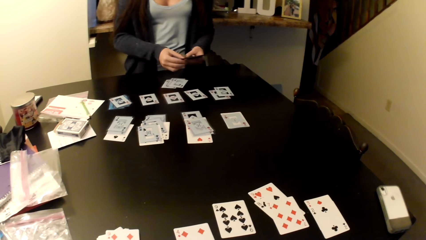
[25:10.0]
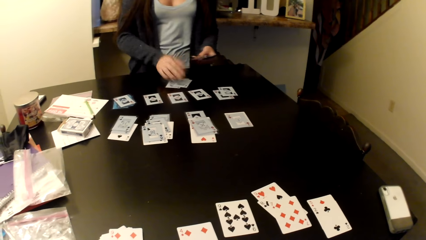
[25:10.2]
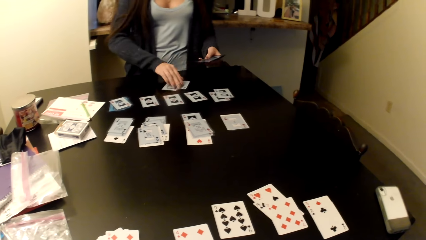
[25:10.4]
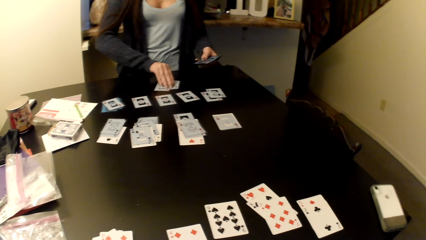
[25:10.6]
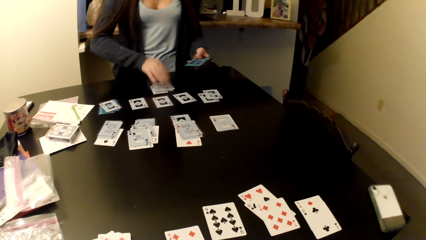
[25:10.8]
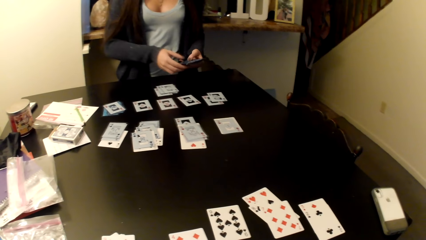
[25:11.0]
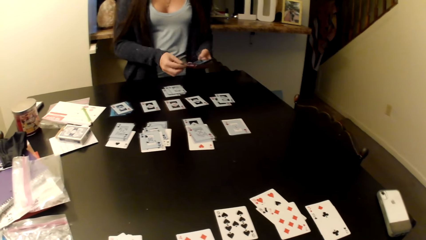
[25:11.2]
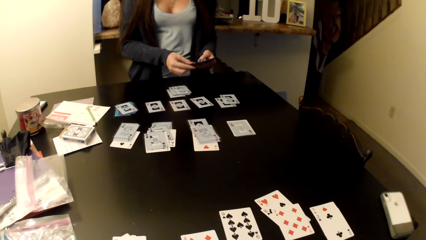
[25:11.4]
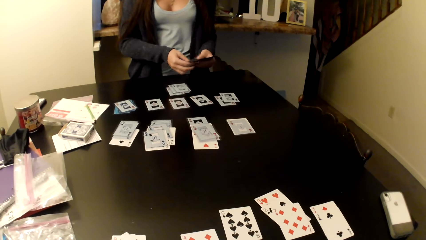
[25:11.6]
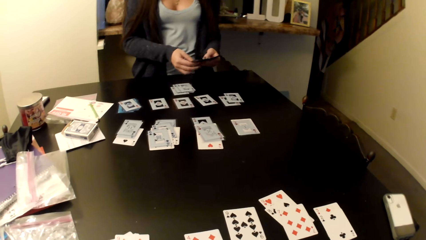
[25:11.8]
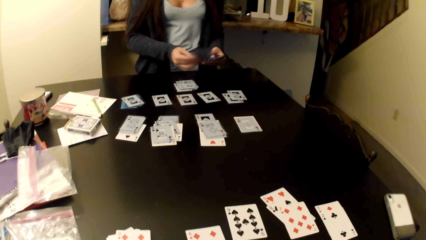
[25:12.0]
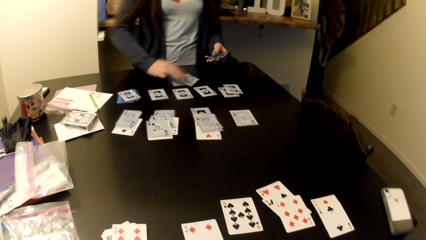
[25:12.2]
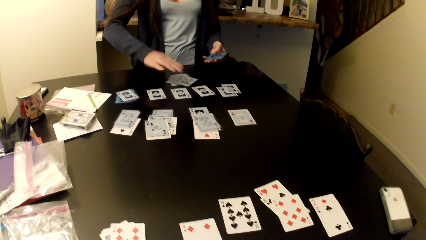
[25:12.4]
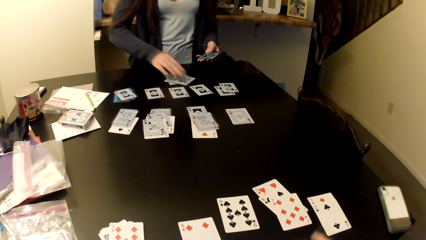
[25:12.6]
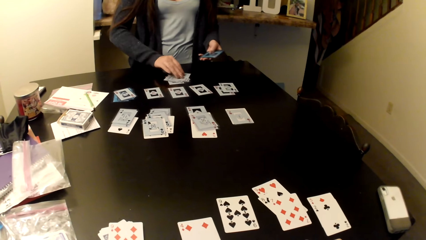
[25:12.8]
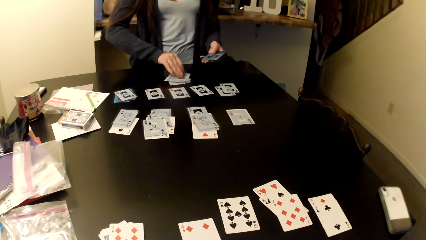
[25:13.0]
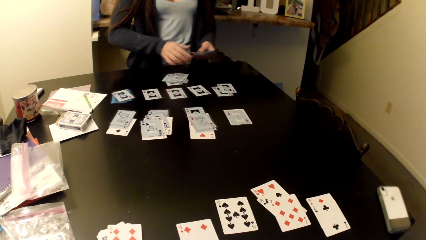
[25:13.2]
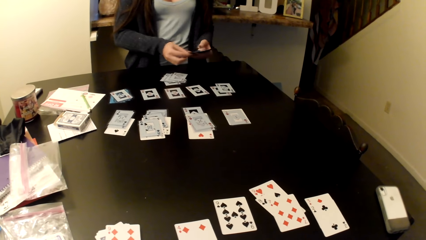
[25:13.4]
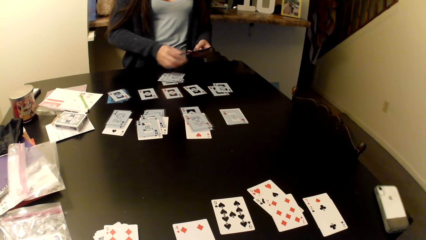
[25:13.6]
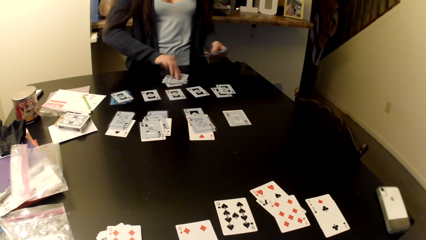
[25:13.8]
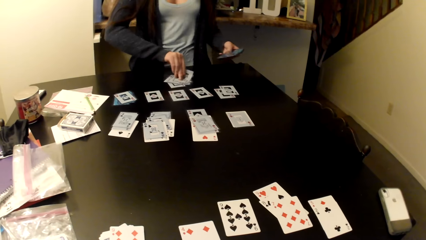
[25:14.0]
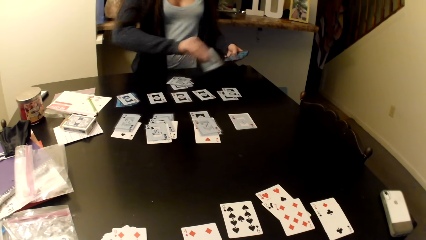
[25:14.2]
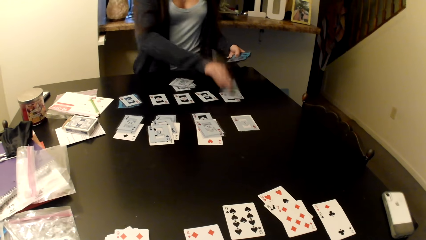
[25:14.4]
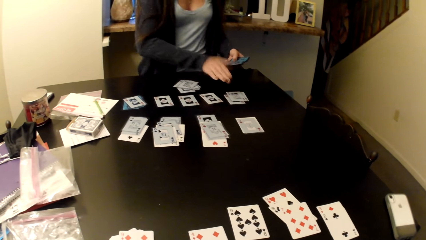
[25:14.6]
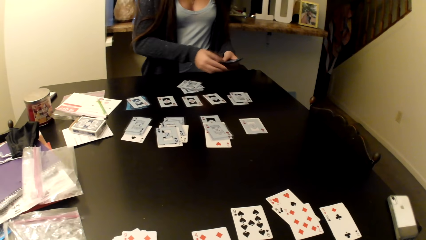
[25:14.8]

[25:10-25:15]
A woman arranges cards on the table.

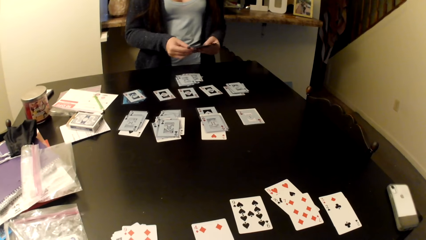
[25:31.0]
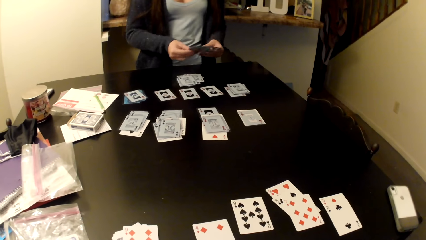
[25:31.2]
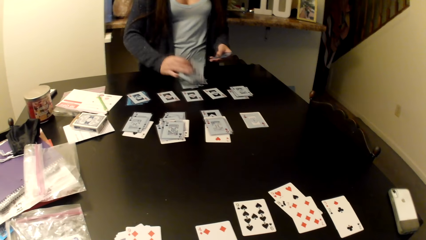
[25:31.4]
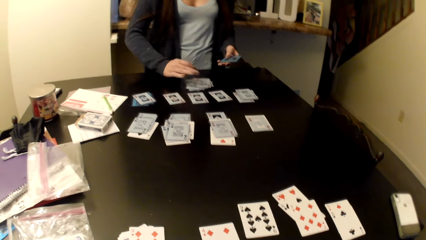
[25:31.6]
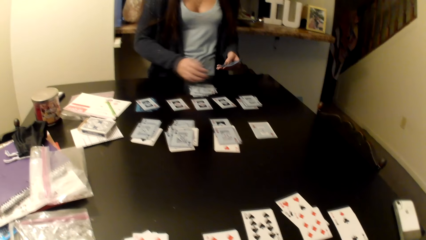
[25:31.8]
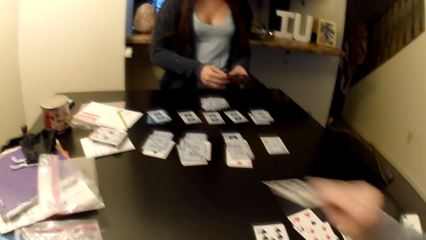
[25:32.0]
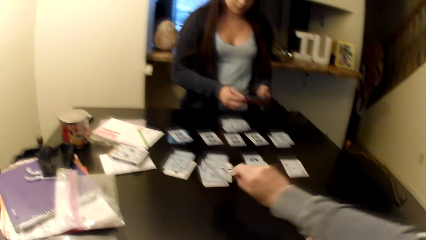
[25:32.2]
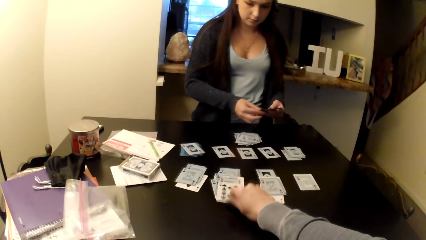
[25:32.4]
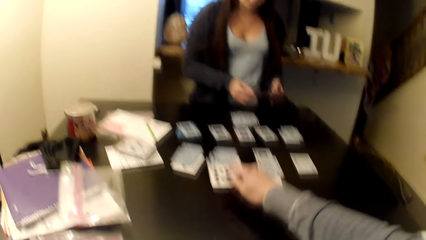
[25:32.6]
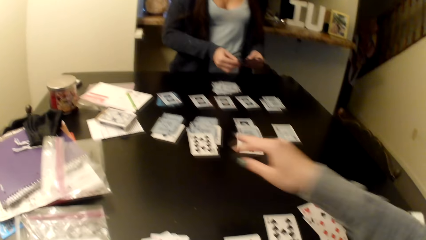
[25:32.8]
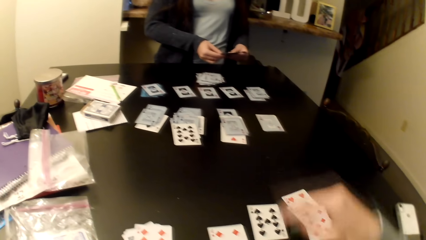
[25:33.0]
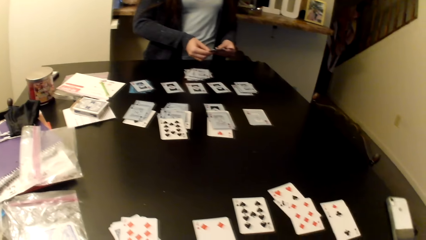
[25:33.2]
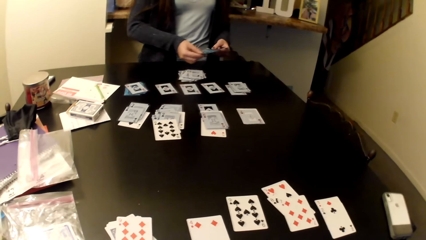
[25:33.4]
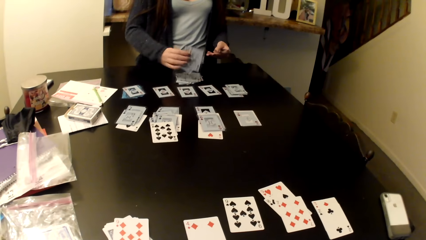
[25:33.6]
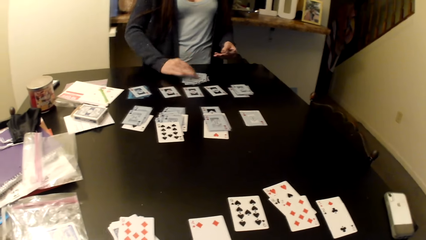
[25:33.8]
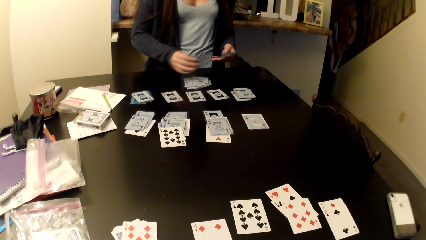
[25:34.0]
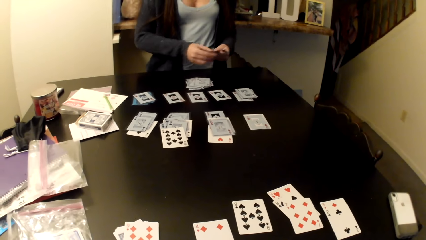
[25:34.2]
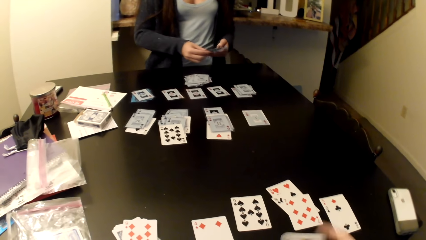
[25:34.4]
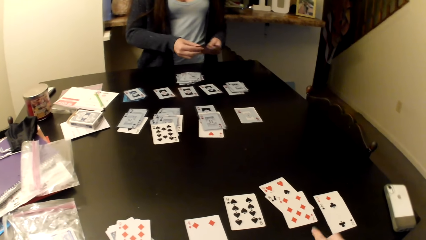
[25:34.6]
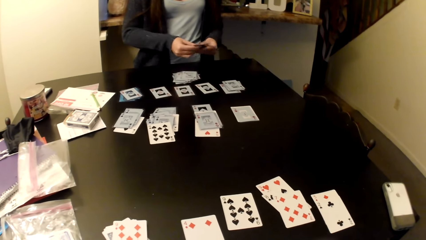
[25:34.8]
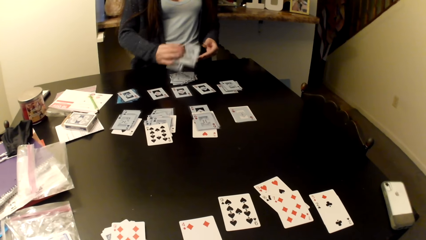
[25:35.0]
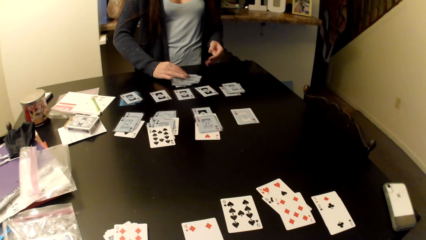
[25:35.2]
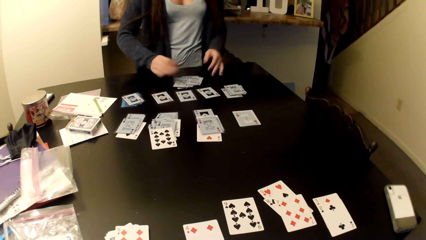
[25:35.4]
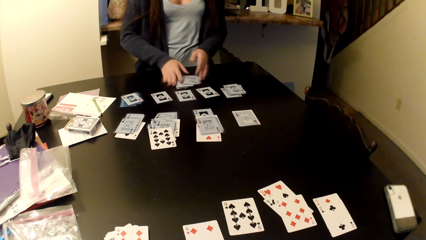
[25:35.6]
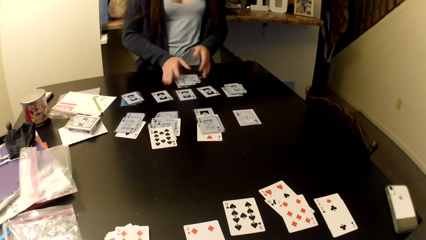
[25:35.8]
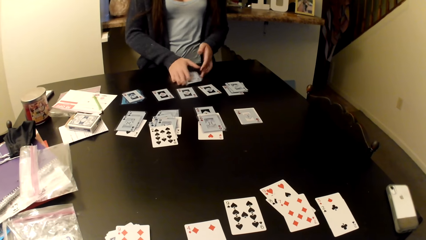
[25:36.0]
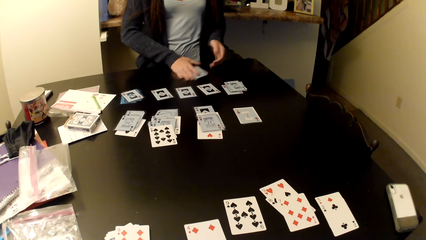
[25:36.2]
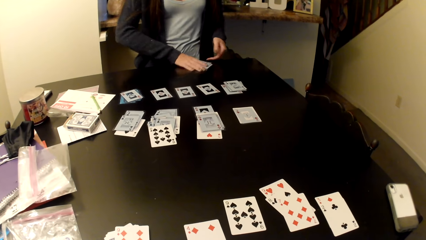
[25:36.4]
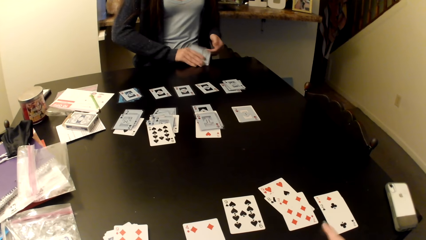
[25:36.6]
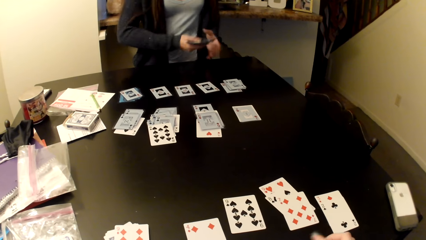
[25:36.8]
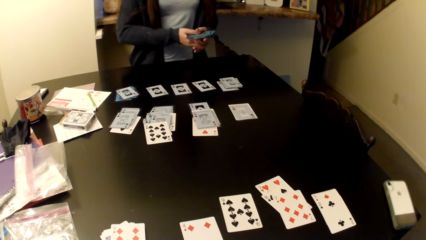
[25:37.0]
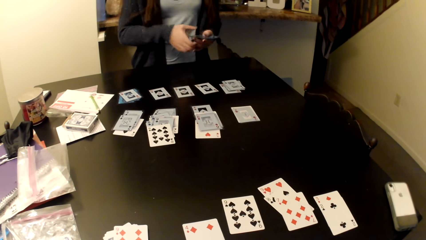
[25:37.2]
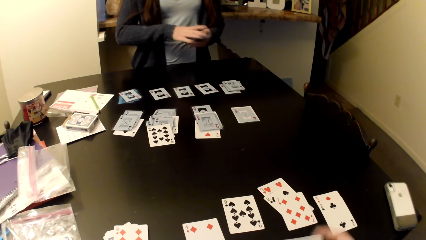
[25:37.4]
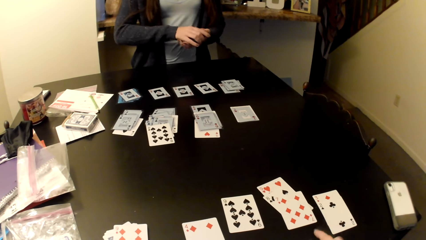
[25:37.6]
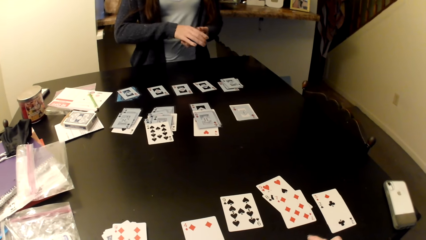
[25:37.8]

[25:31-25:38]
The camera wearer arranges cards on the table.

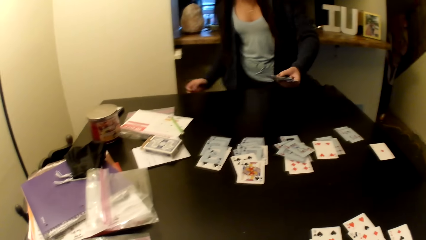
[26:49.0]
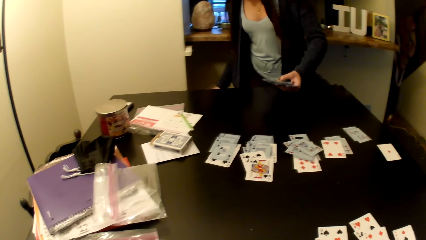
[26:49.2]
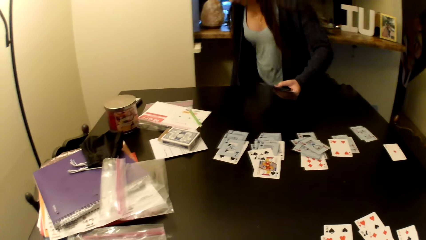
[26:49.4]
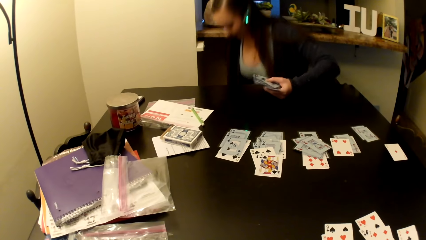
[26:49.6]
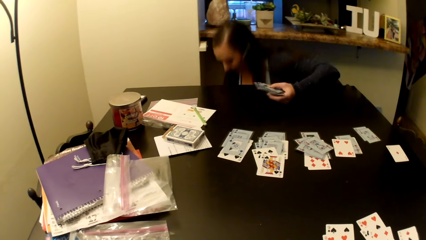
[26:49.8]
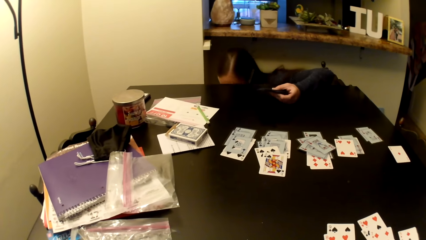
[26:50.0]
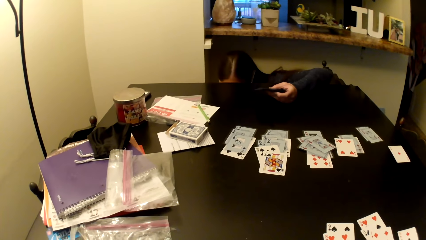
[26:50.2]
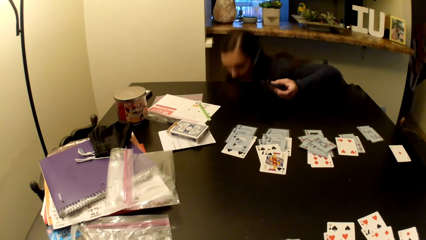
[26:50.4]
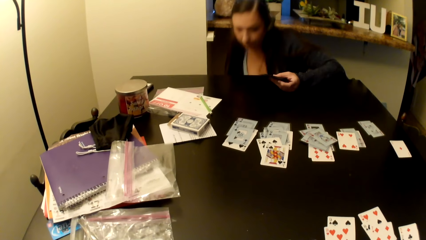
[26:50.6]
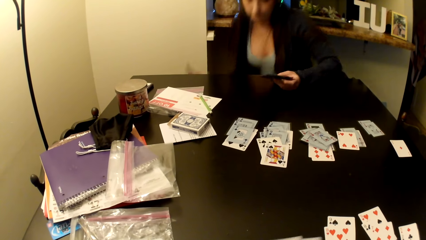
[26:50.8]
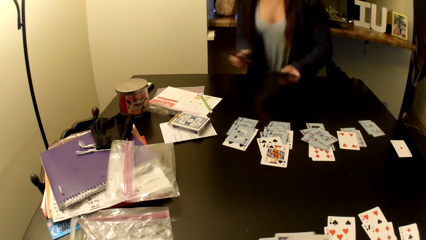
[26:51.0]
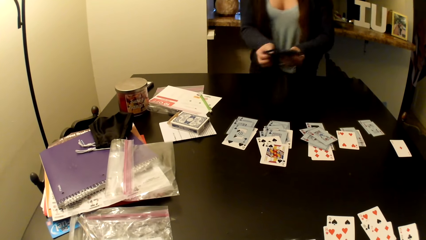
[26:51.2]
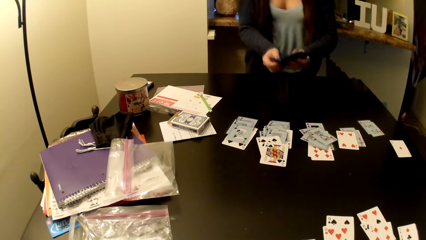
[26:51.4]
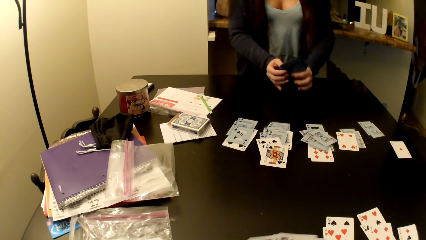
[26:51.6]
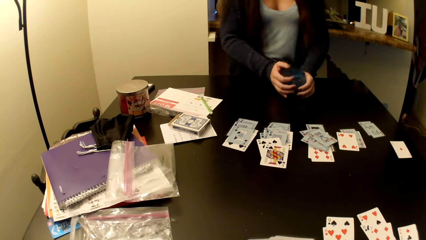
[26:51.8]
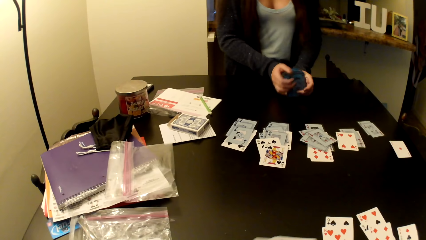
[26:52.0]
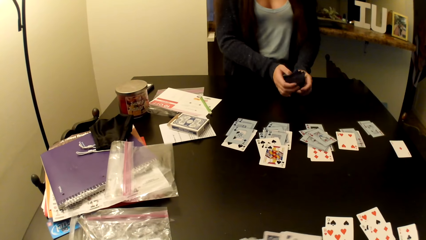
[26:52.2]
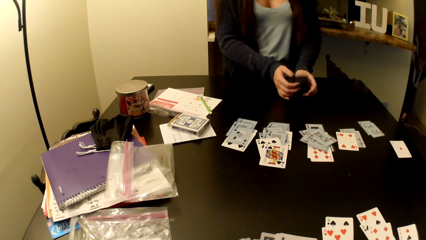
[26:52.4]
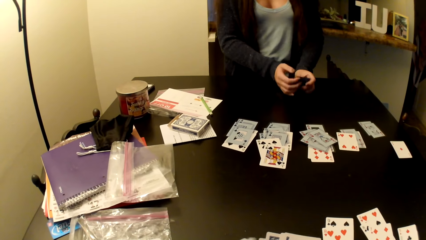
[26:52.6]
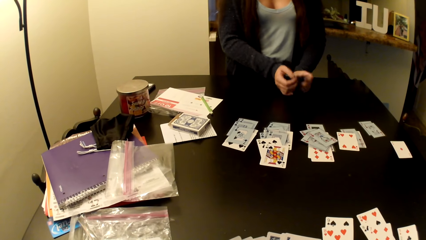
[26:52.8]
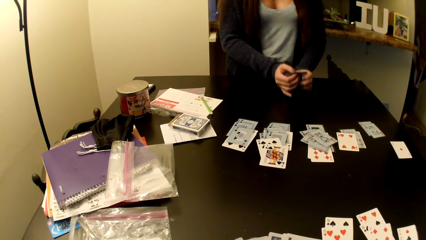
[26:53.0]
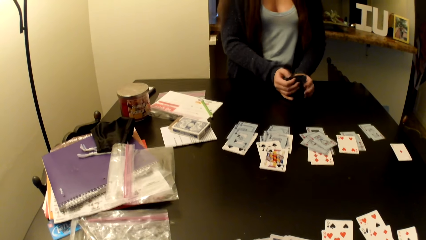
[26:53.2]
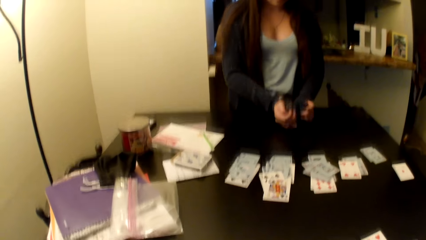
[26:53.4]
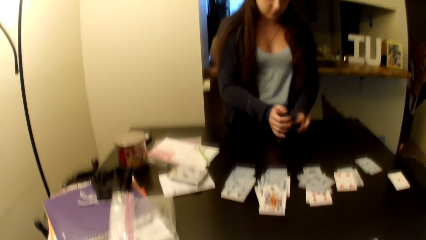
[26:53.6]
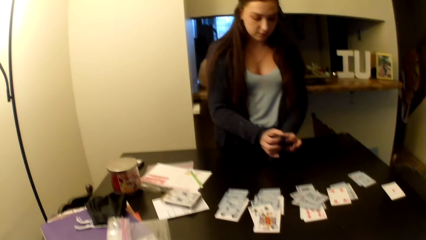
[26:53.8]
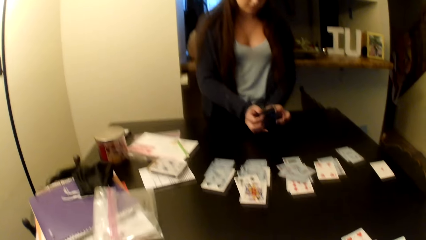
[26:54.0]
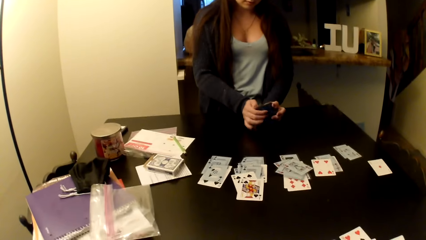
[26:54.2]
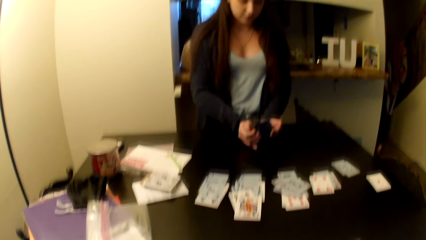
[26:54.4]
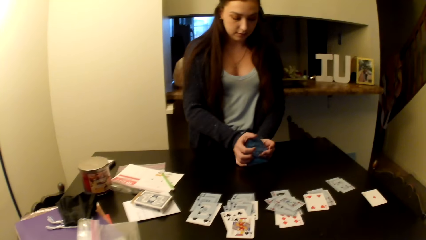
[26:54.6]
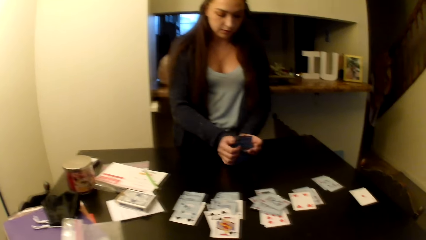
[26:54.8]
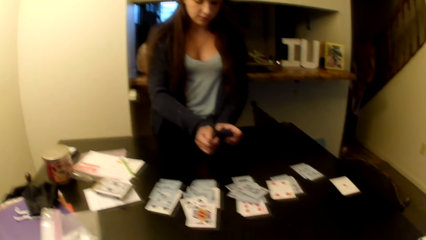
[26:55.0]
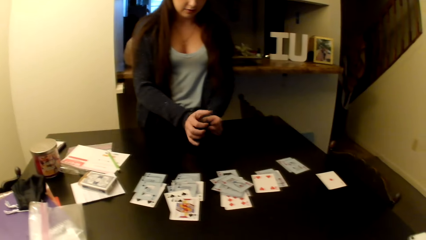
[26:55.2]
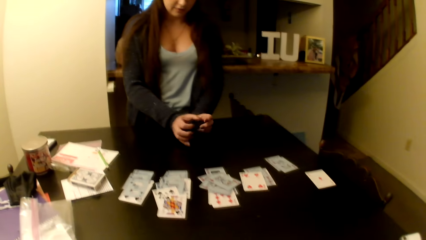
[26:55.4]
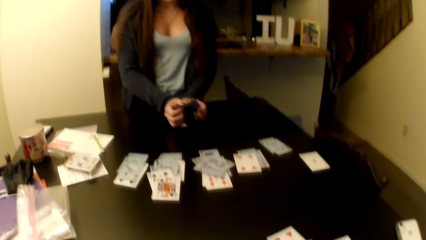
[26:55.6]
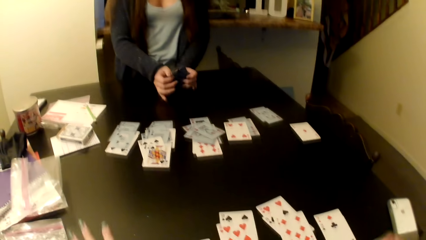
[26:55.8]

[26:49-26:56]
A woman bends down. The woman shuffles cards.
